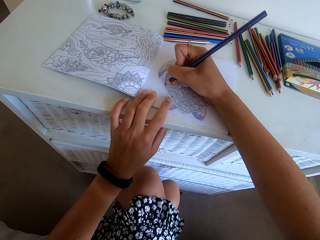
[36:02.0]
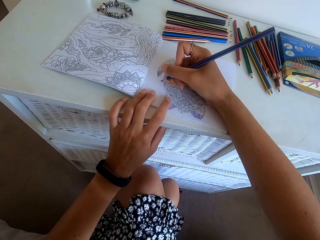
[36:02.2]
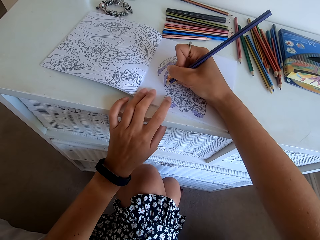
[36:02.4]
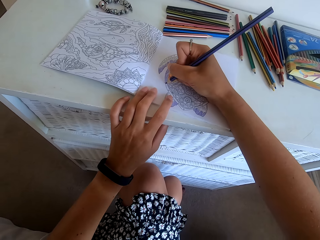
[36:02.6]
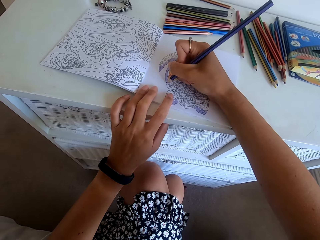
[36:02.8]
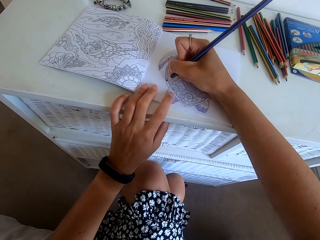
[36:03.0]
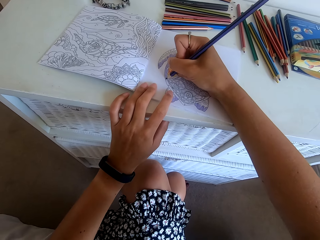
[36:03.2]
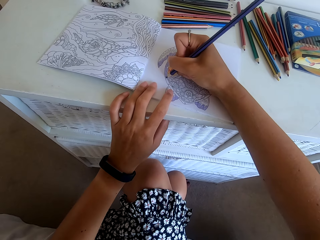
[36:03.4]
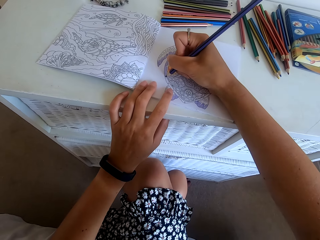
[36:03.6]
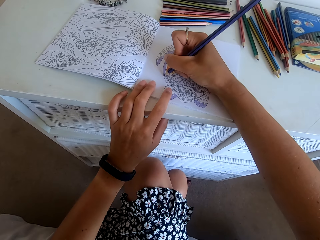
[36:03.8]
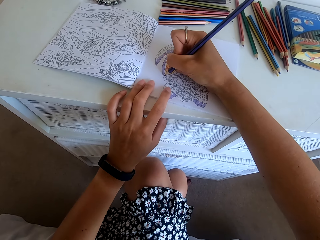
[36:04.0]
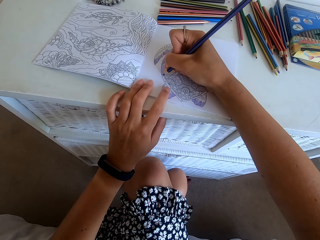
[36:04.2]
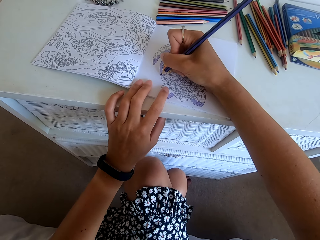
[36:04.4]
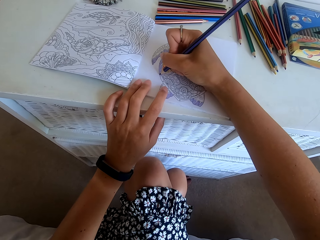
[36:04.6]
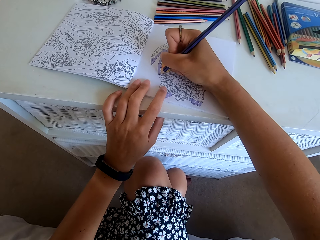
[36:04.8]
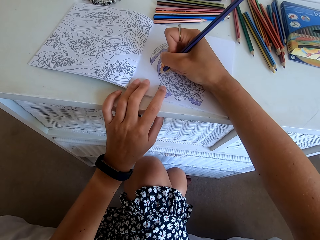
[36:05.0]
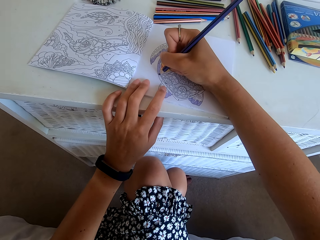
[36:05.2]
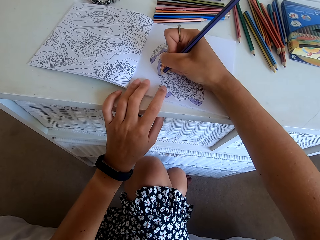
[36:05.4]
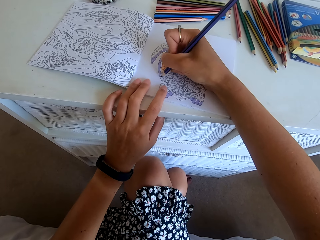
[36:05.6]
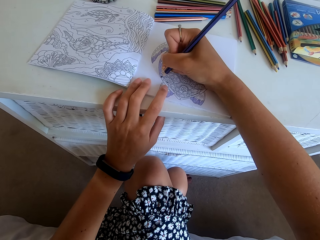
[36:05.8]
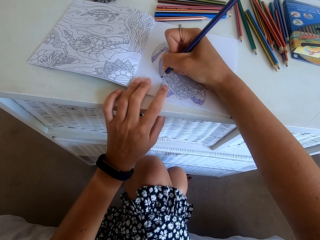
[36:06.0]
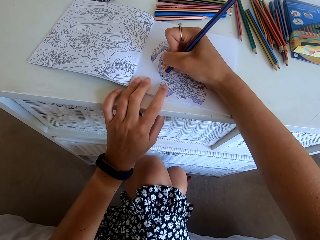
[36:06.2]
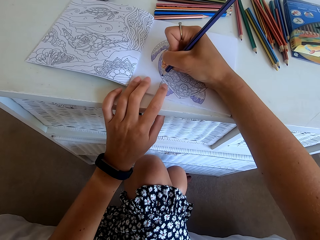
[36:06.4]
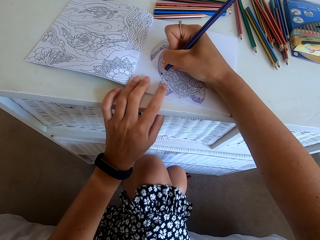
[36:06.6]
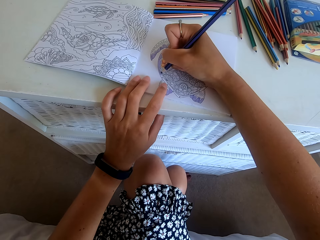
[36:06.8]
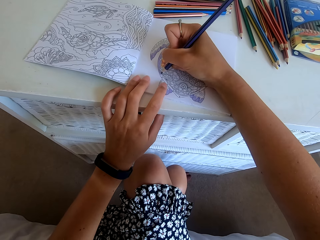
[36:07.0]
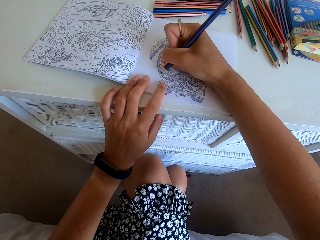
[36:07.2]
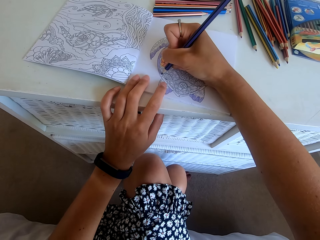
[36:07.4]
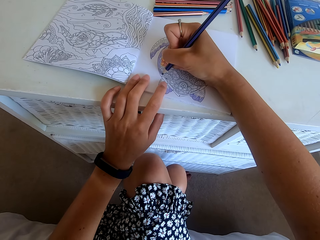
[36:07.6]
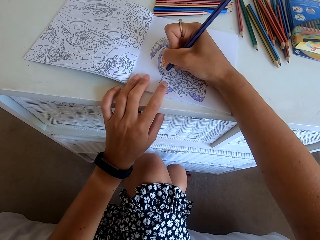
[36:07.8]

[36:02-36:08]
The camera wearer colors the picture on the book with the color pencil.

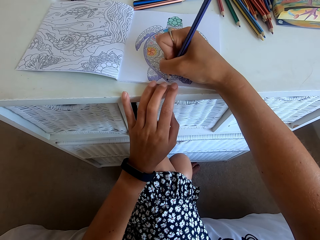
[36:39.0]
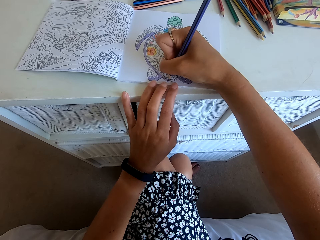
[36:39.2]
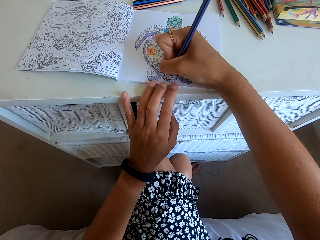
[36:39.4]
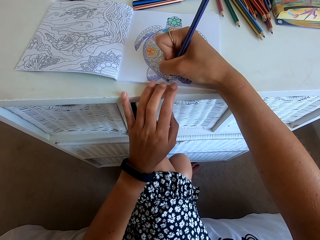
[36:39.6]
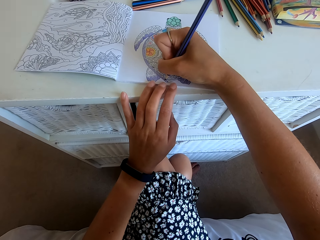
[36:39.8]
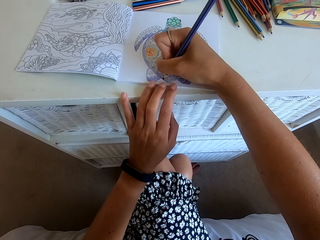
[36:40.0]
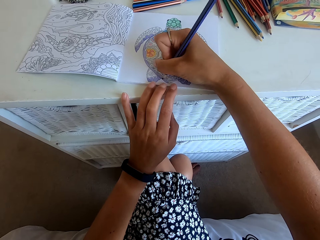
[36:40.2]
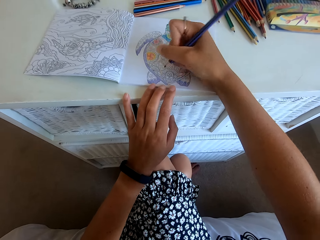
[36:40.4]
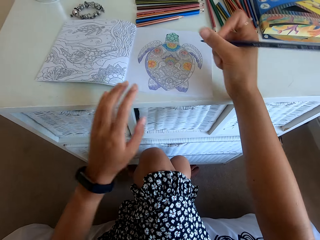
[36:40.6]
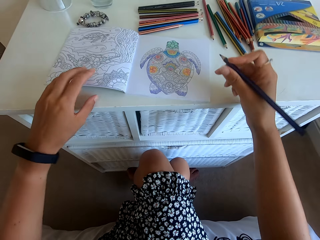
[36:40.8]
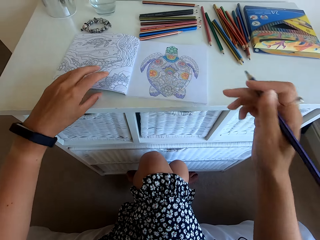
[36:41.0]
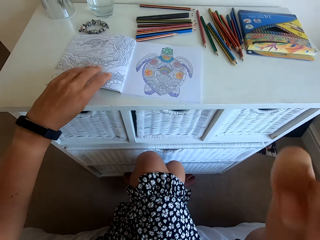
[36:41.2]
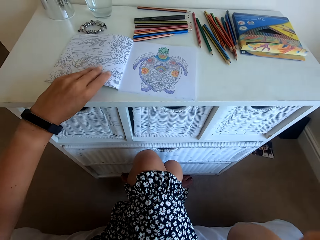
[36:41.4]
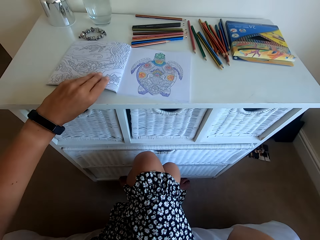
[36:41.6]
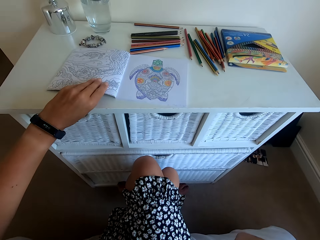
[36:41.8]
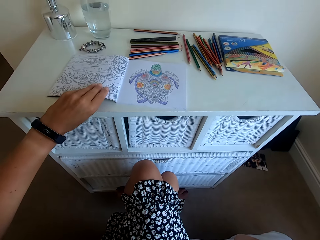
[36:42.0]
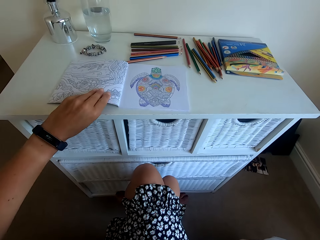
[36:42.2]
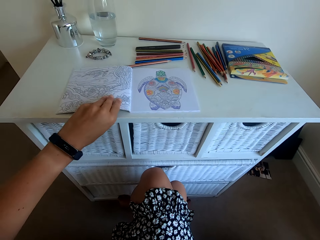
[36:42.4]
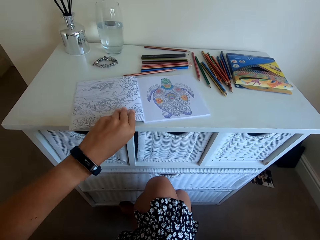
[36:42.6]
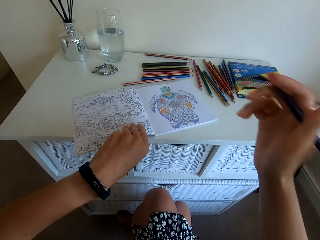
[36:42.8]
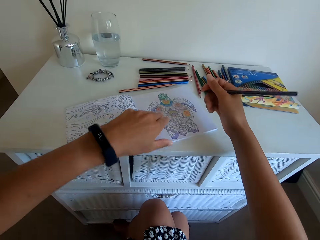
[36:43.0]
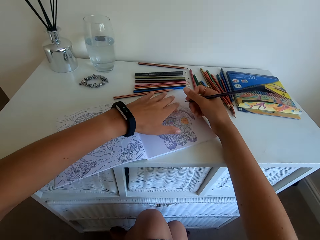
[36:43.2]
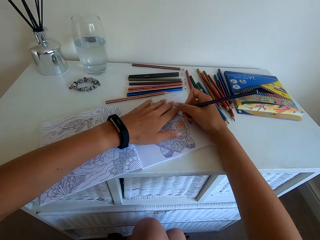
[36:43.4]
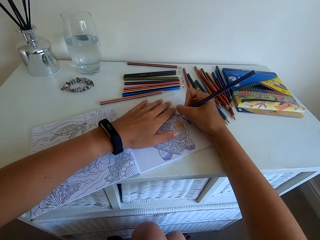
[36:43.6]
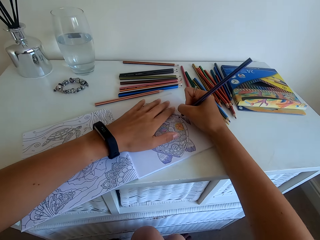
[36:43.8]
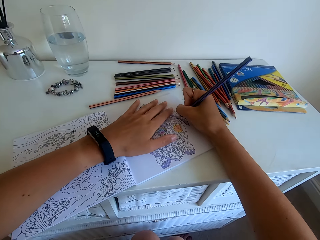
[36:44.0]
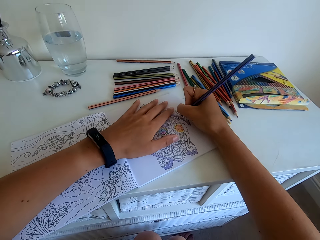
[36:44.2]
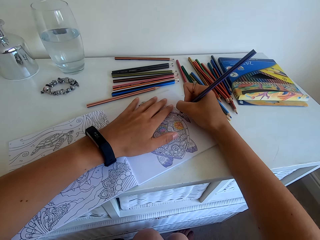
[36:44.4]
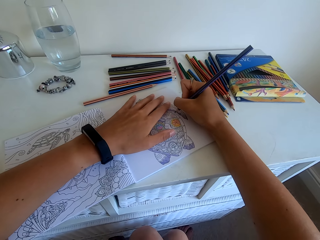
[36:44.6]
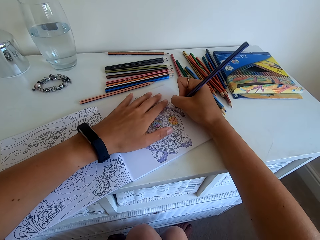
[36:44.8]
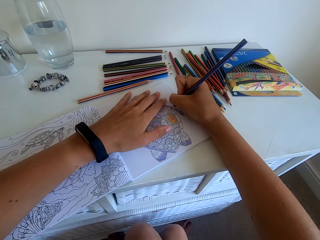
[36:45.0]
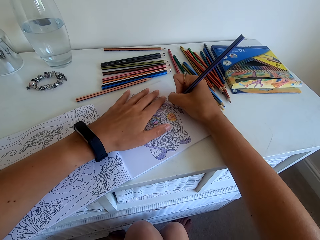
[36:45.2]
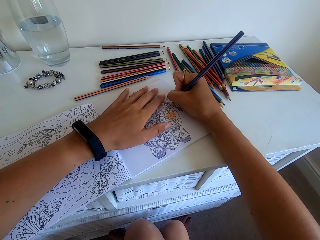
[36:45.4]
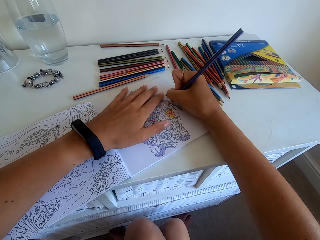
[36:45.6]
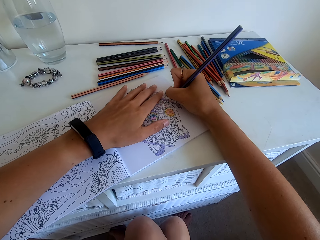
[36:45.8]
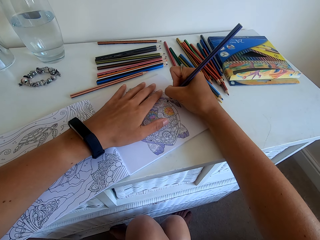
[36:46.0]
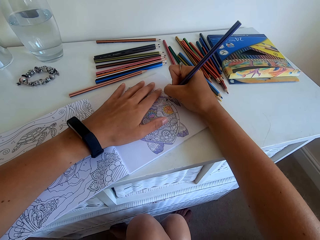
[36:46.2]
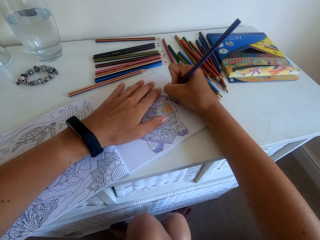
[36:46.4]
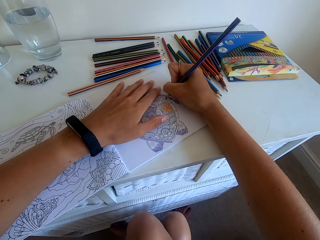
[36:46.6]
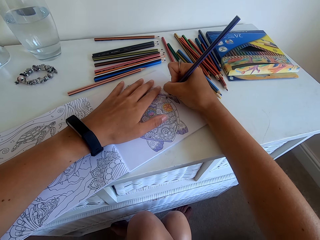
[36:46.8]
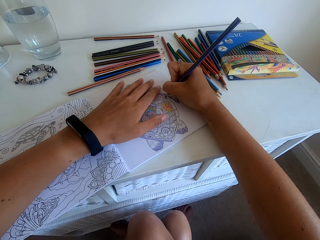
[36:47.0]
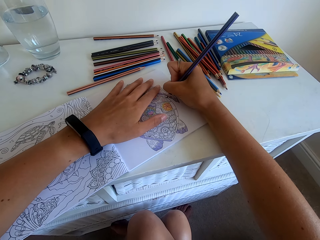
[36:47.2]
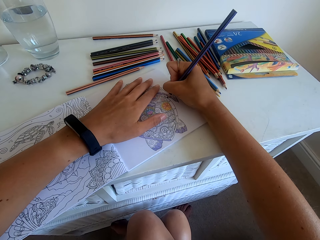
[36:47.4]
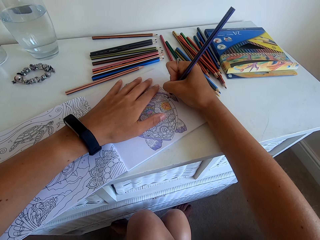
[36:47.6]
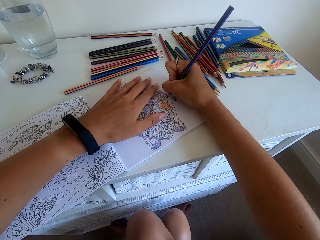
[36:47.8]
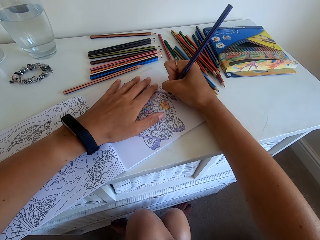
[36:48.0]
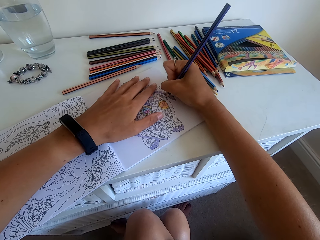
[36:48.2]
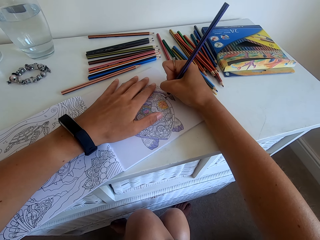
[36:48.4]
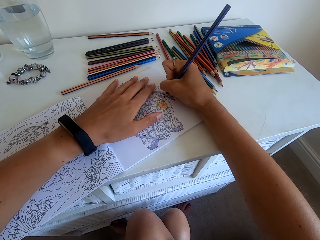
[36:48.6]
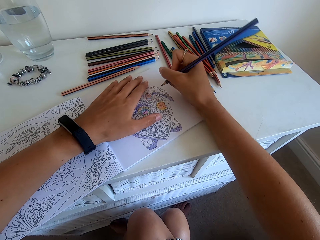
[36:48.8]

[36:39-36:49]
The camera wearer holds the book with the left hand. They rotate the book with the left hand. They color the picture on the book with the color pencil.

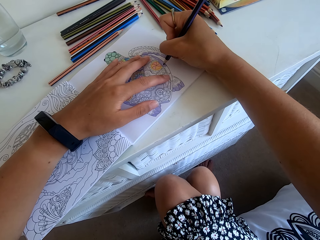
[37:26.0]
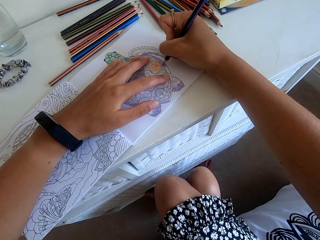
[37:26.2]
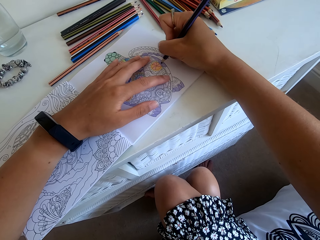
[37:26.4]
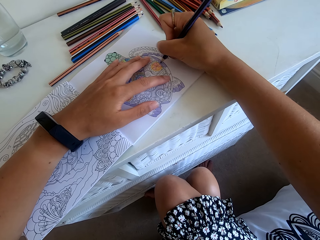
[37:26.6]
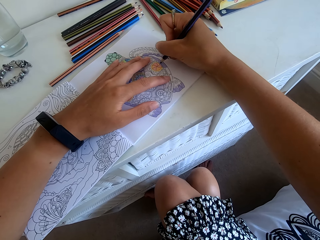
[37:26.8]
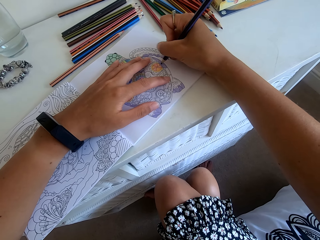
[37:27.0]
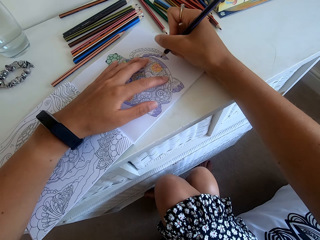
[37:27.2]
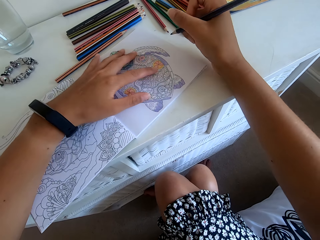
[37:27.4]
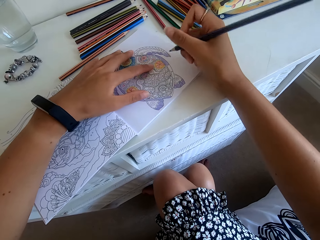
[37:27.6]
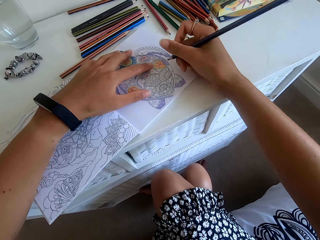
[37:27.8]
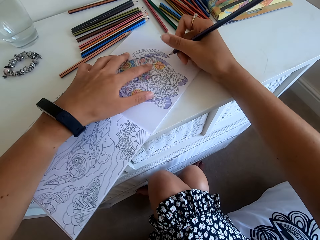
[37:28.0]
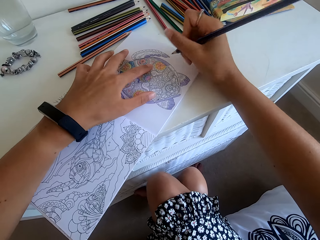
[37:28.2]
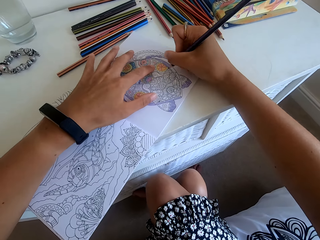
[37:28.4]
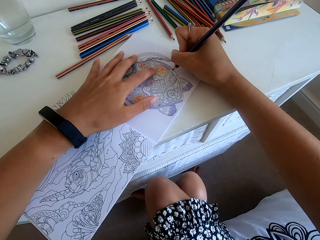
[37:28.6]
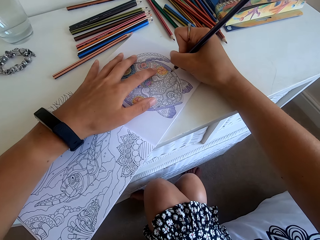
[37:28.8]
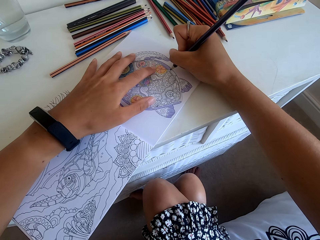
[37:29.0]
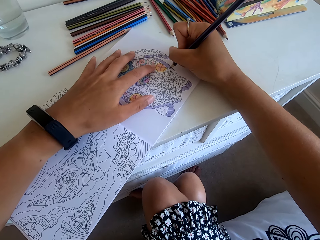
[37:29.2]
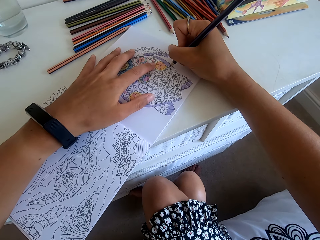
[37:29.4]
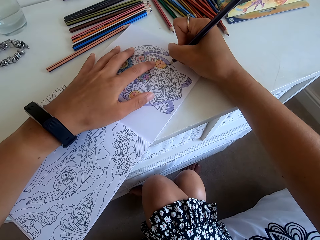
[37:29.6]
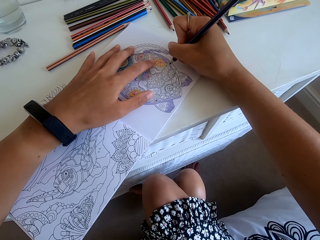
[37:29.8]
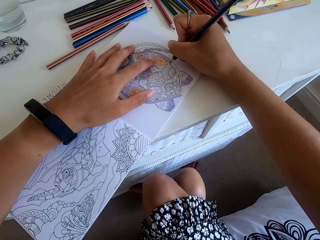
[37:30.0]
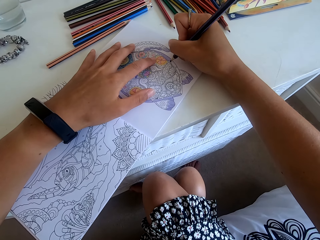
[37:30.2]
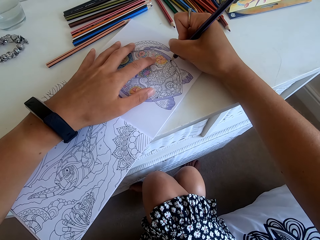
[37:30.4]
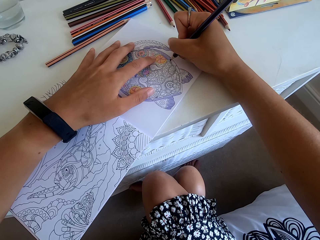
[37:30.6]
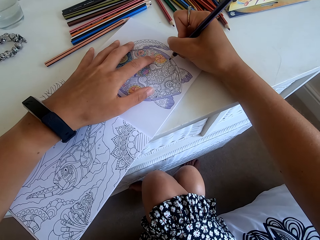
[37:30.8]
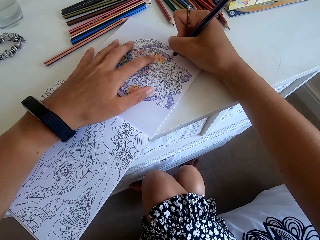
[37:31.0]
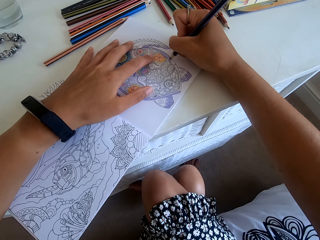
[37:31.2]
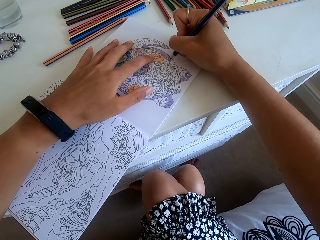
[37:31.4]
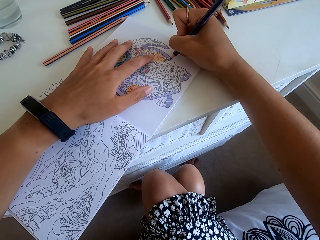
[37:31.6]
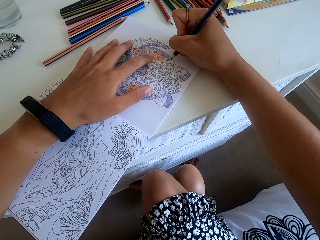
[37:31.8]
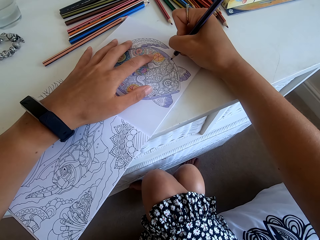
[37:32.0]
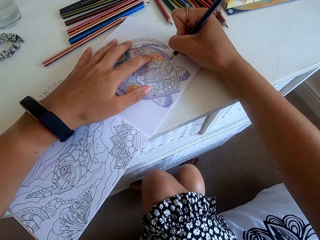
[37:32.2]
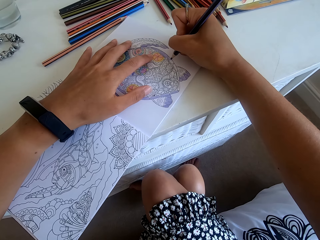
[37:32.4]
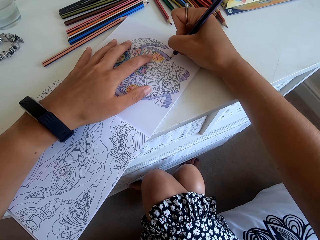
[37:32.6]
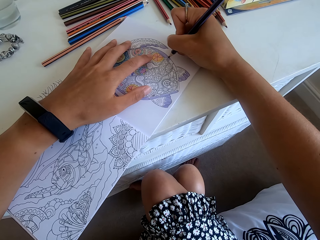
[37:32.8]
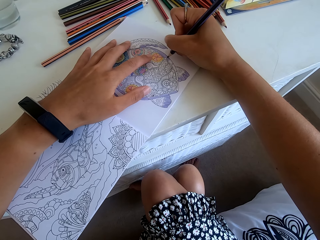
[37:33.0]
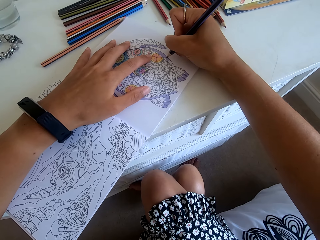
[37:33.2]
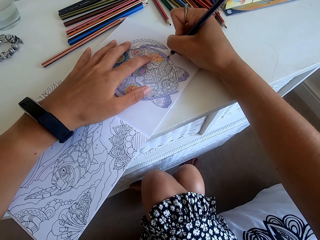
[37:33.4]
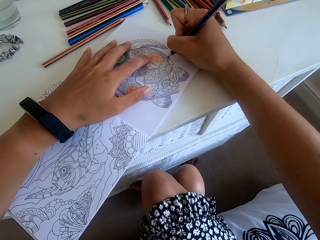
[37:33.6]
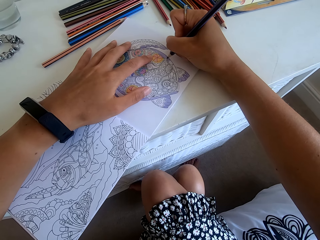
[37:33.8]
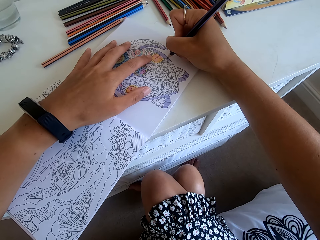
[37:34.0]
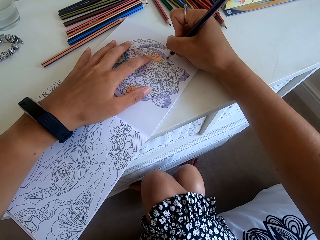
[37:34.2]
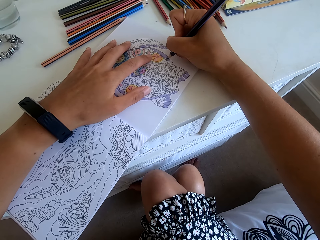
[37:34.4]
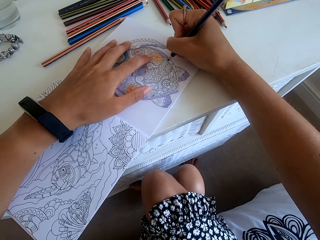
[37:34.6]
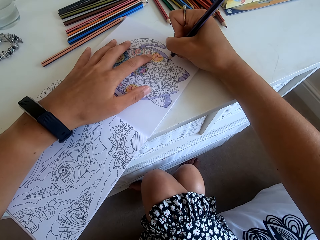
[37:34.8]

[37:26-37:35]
The camera wearer rotates the book with the left hand. They color the picture on the book with the color pencil.
